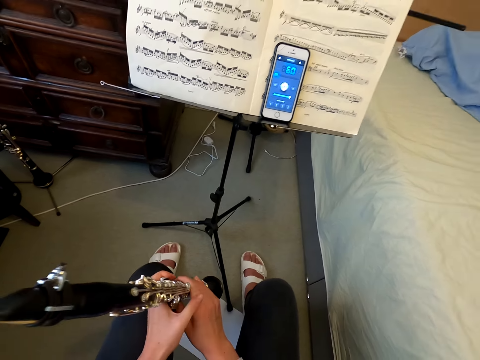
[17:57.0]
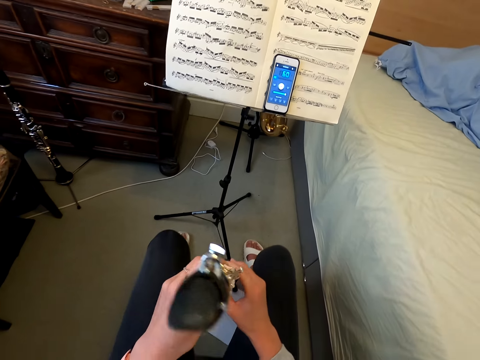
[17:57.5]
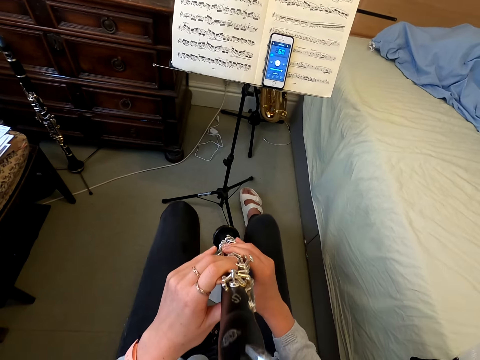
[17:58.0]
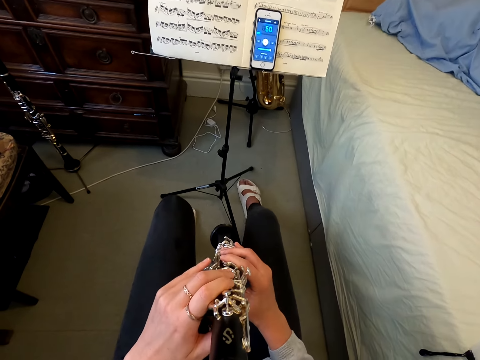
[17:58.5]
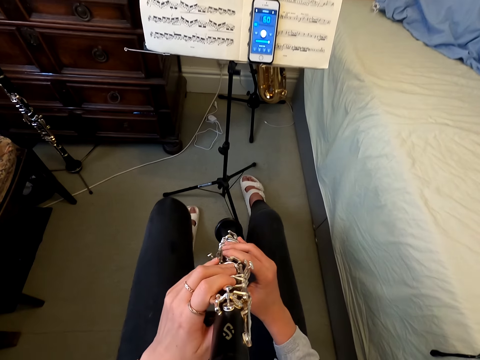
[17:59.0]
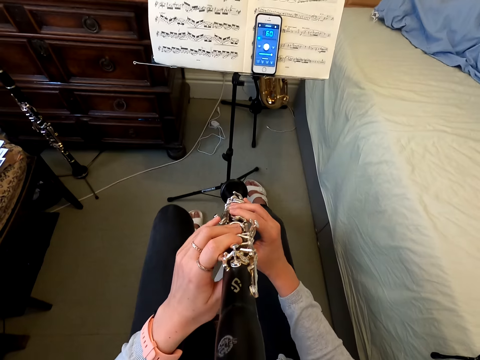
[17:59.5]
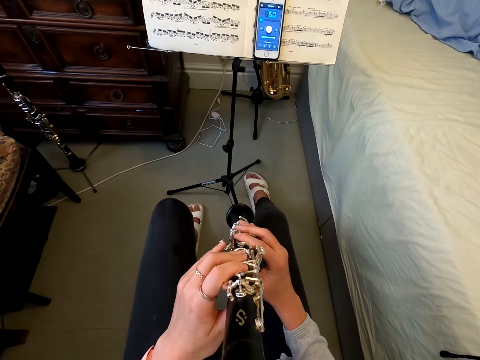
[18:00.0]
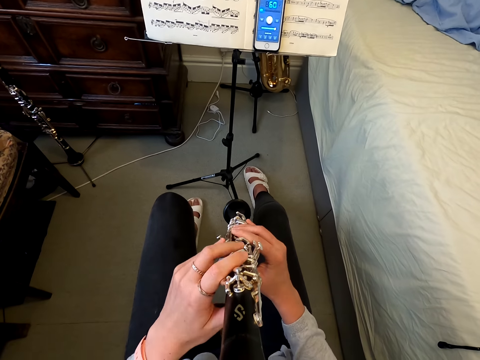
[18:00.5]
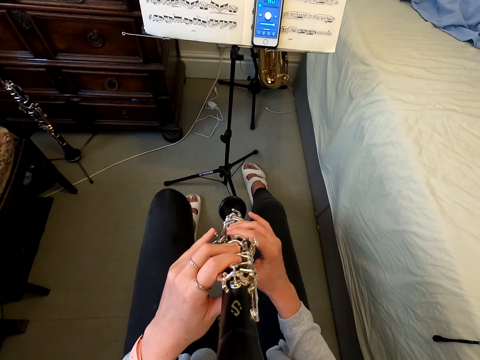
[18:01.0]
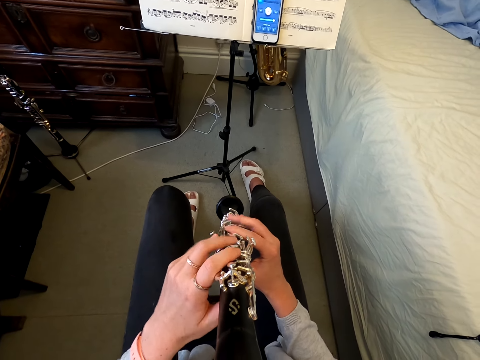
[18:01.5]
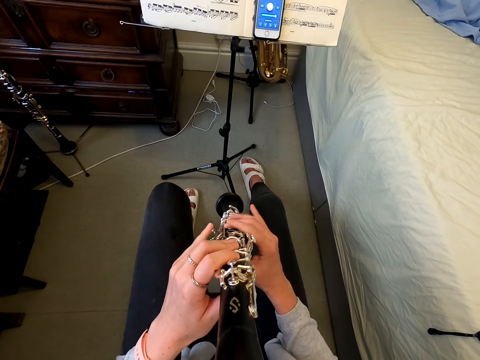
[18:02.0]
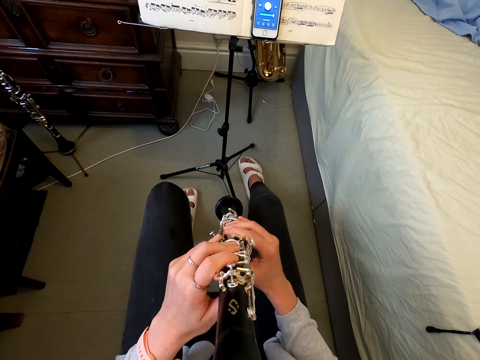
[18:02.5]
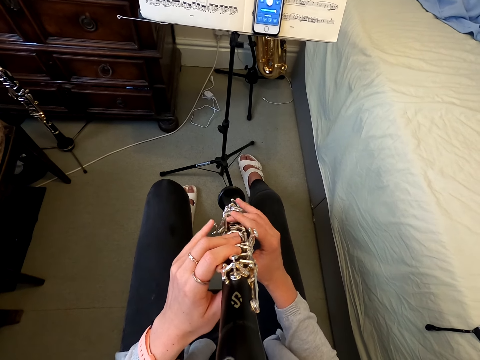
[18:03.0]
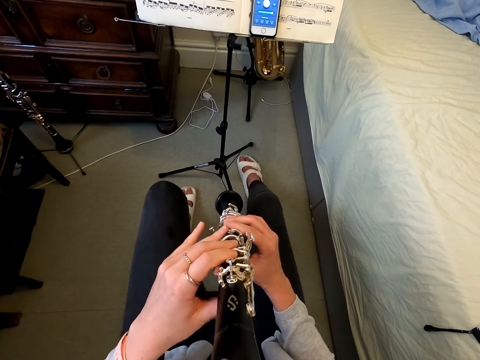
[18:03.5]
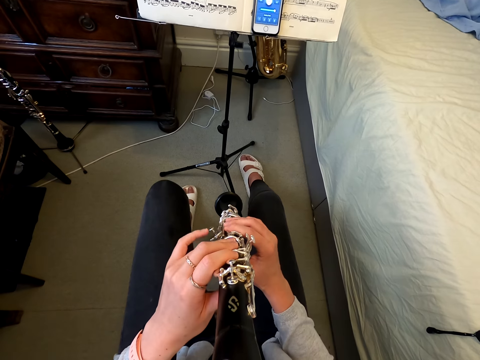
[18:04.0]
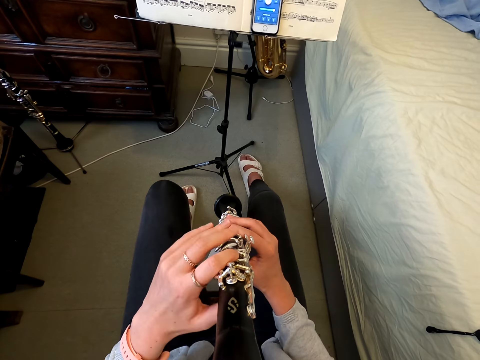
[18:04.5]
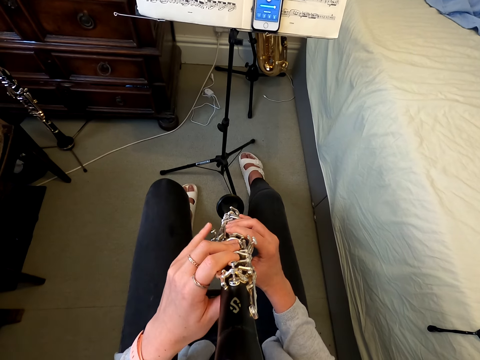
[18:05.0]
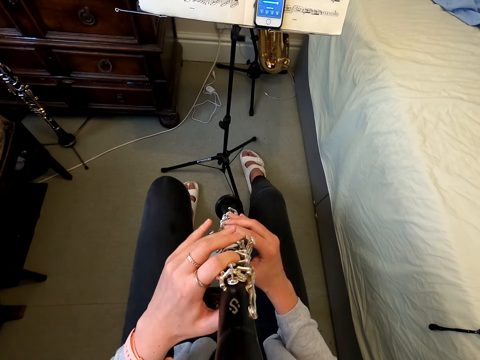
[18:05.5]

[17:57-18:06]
The camera wearer plays the flute.

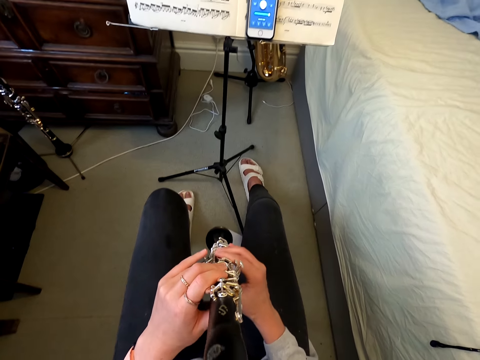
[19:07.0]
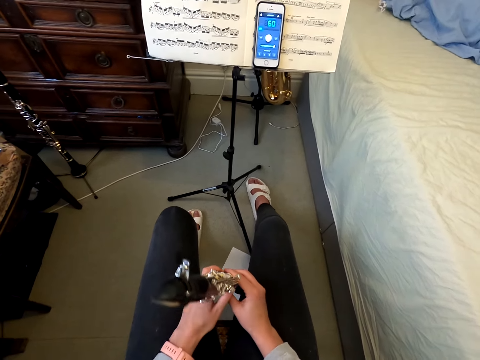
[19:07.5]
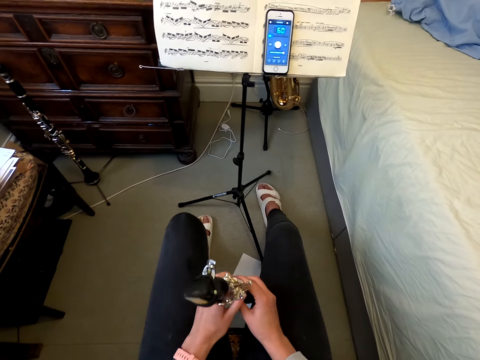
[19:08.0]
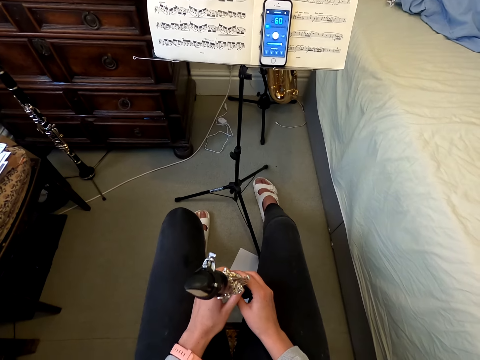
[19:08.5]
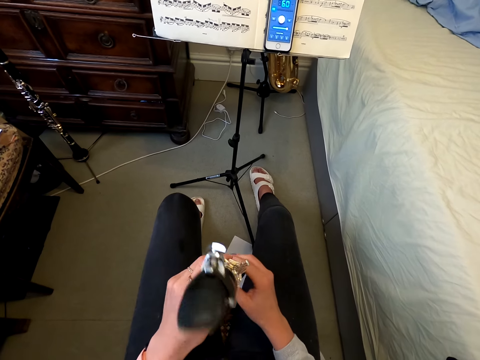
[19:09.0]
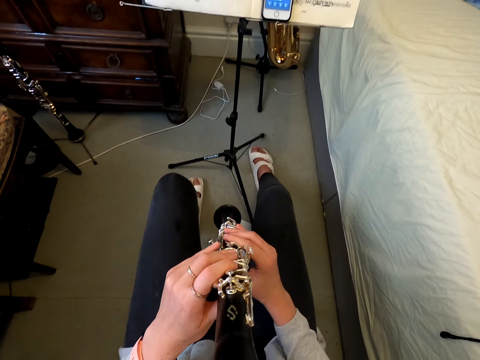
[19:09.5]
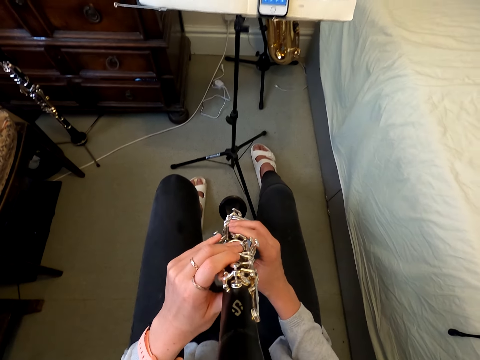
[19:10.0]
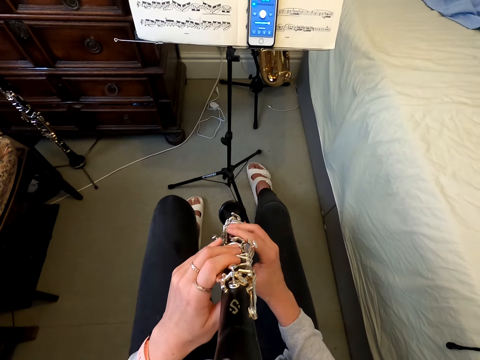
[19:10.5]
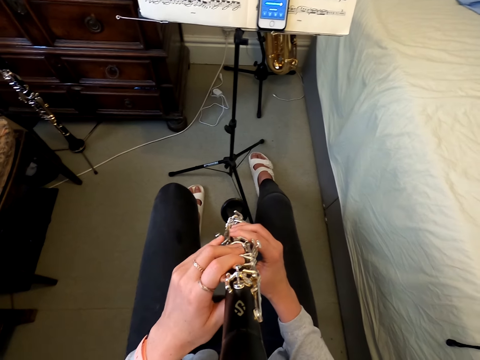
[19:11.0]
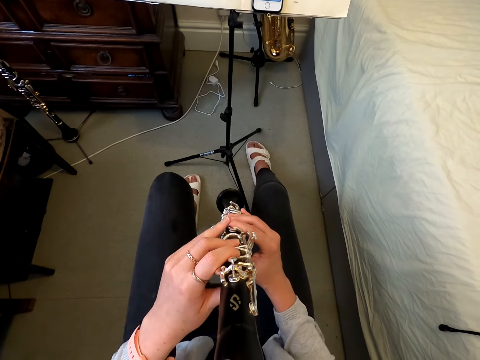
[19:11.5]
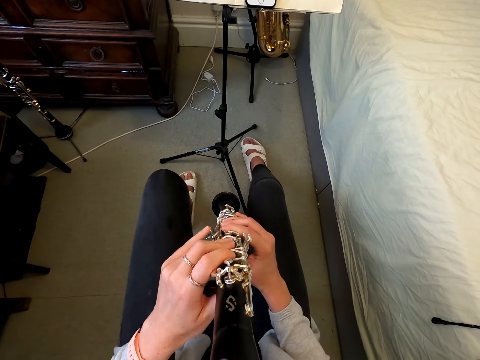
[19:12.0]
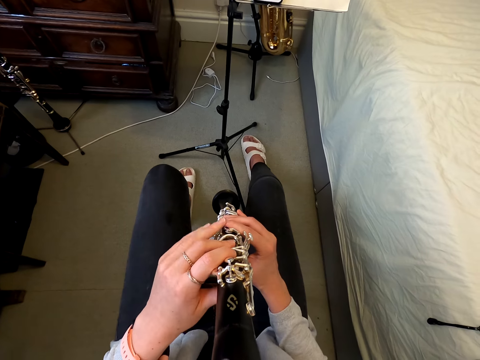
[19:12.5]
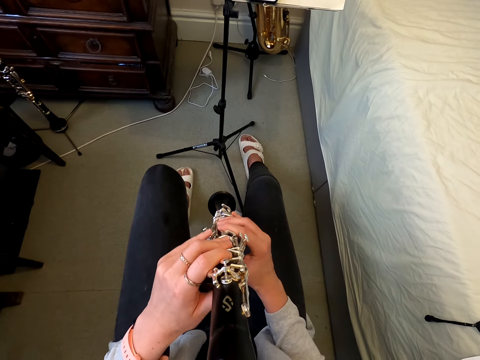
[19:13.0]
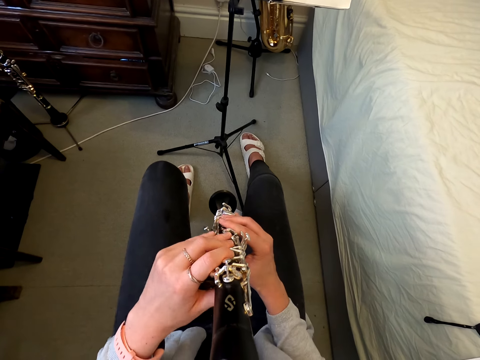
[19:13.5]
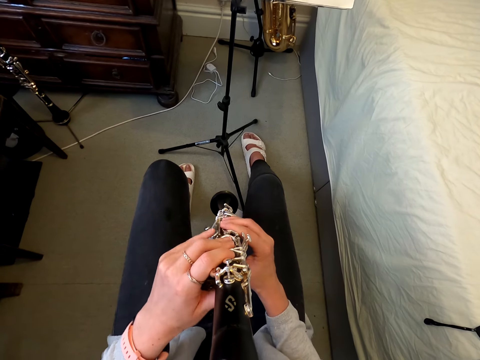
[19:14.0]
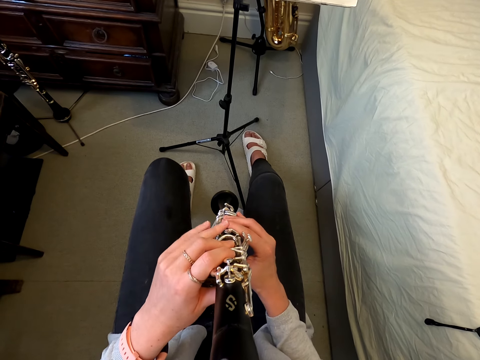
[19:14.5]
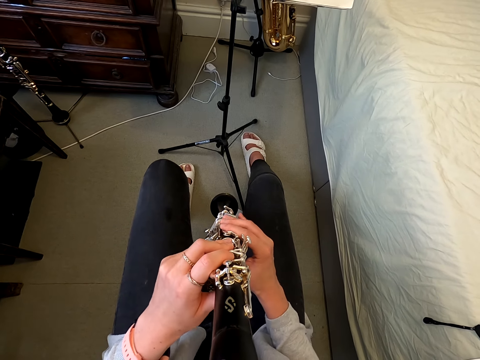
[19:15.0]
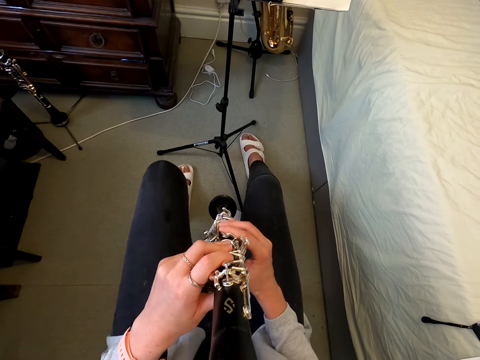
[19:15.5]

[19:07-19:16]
The camera wearer stops the reed. They play the reed instrument.

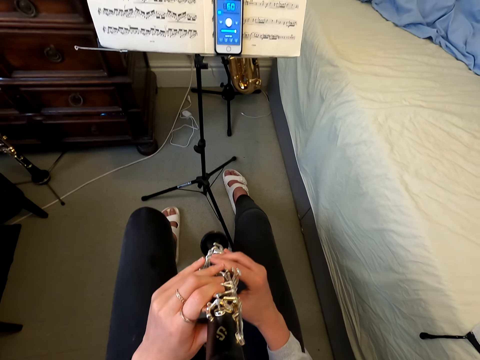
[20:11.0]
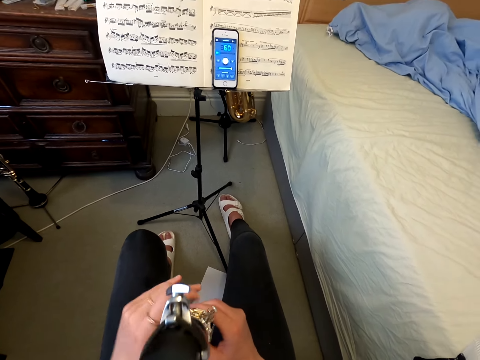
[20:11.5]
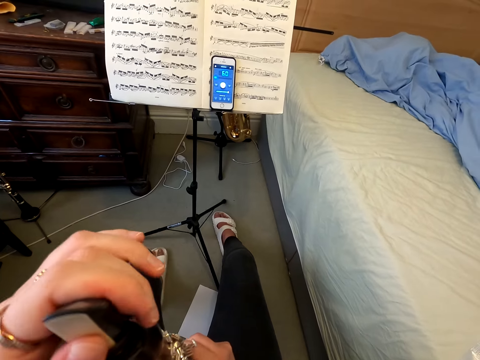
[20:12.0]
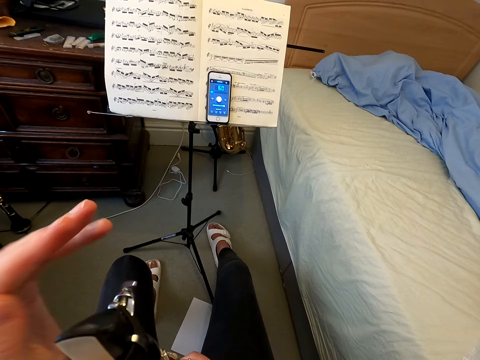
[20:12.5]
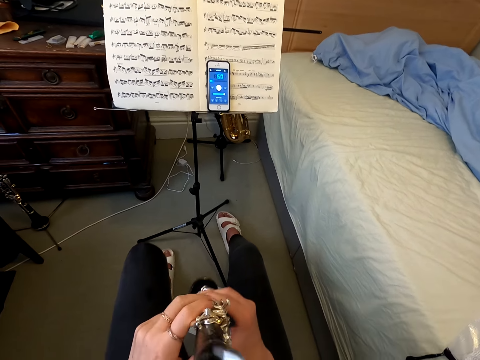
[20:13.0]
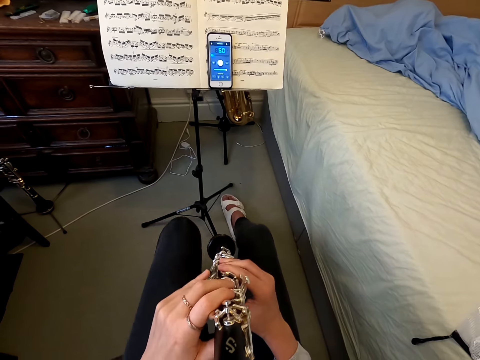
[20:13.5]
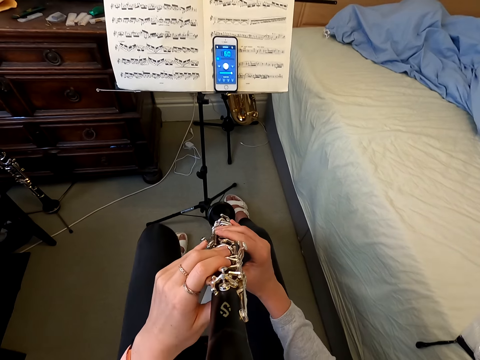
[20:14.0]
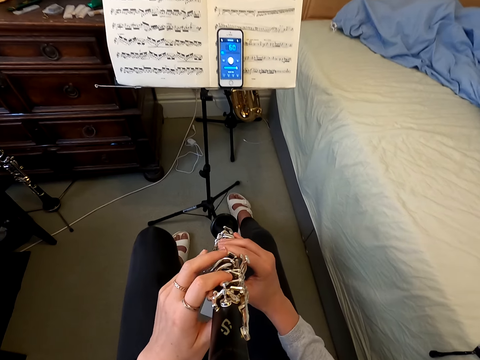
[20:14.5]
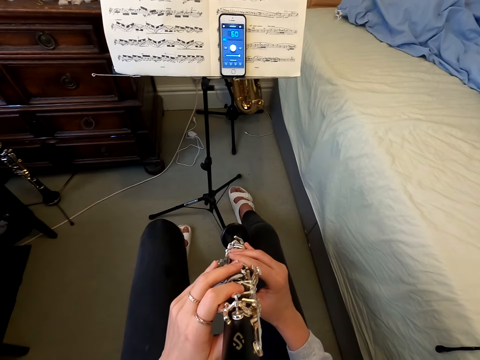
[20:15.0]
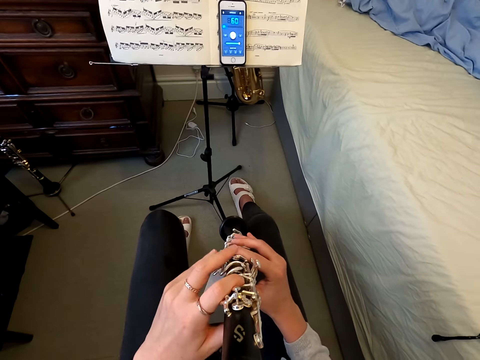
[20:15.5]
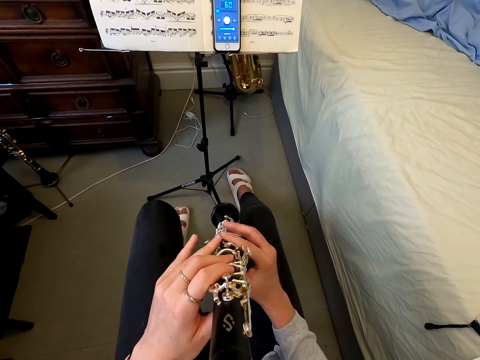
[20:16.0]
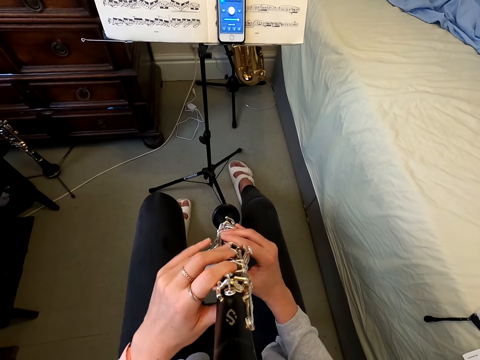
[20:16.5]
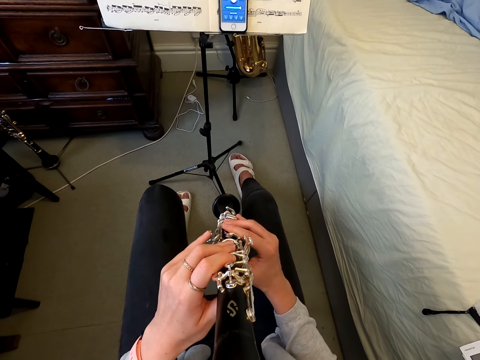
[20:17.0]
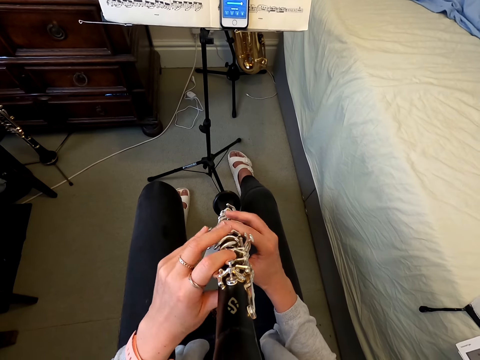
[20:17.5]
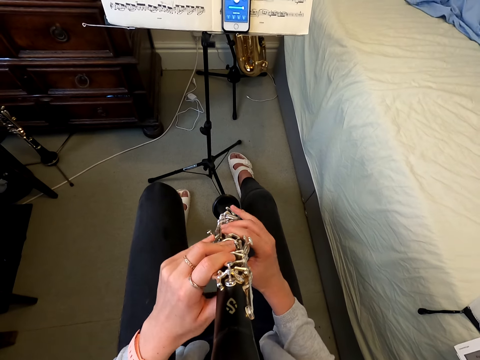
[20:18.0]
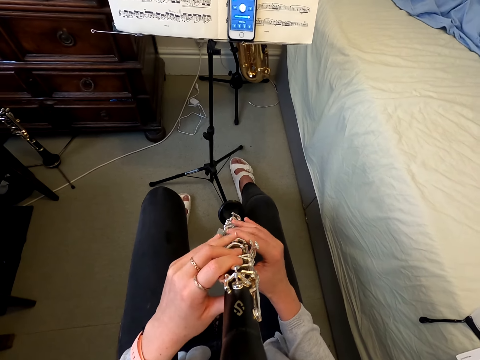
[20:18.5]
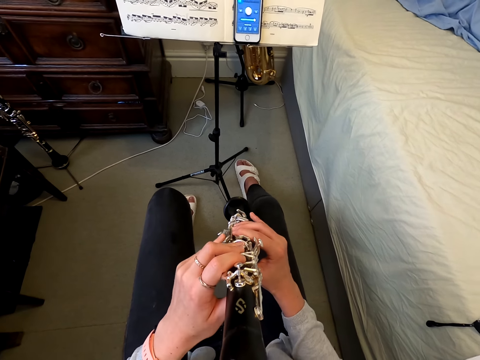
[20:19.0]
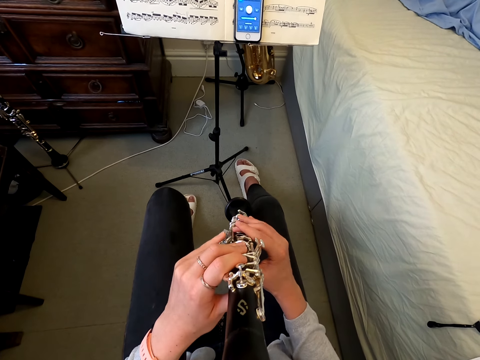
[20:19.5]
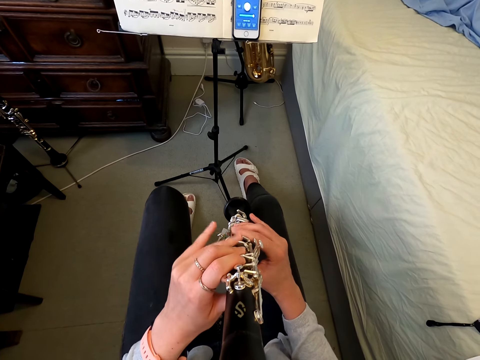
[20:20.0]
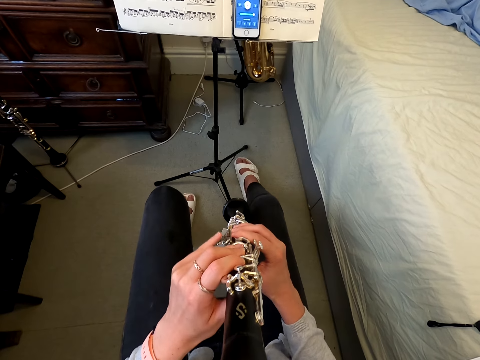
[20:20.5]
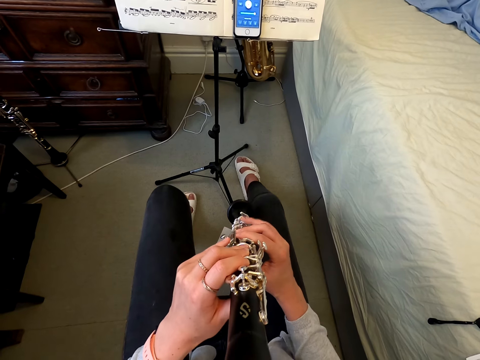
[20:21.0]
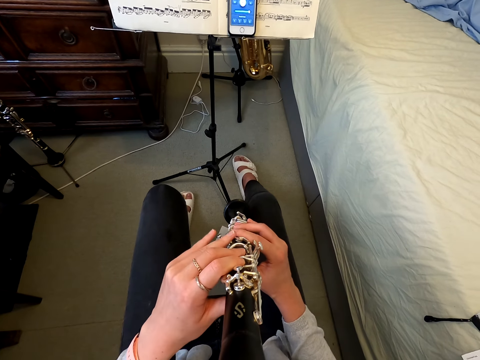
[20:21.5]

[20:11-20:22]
The camera wearer wipes the instrument. They play the reed instrument.
